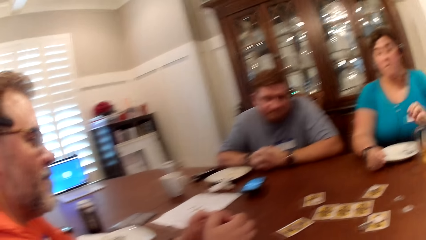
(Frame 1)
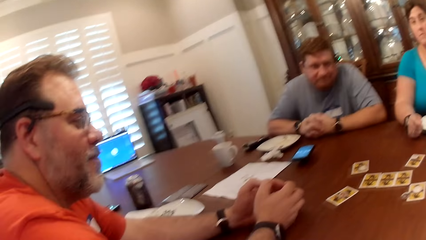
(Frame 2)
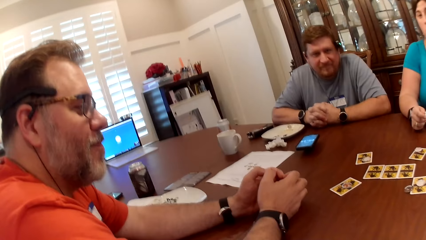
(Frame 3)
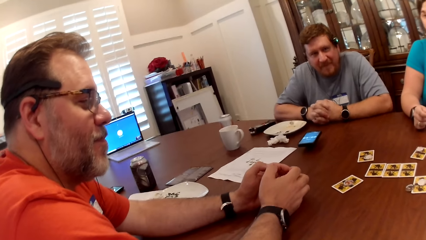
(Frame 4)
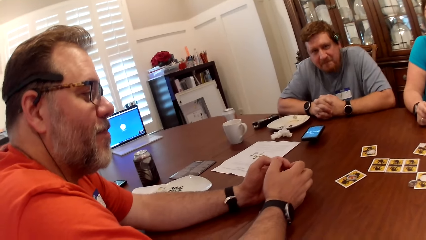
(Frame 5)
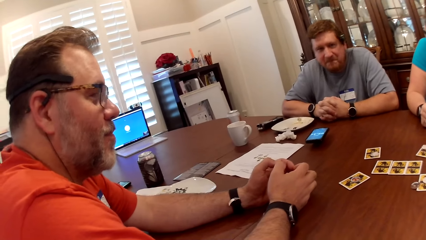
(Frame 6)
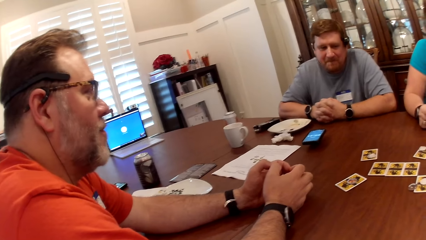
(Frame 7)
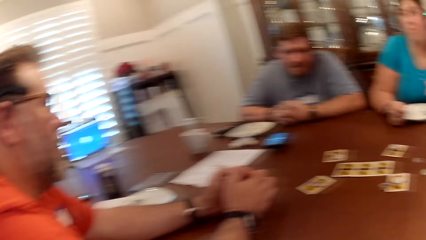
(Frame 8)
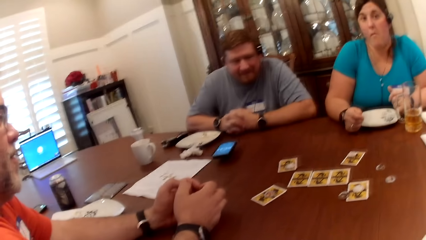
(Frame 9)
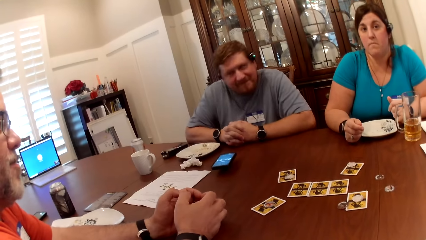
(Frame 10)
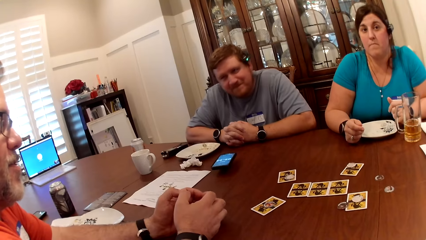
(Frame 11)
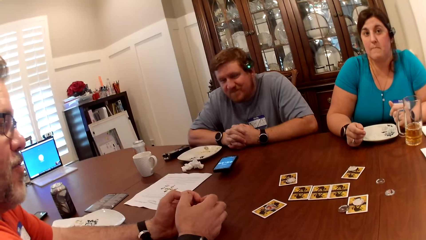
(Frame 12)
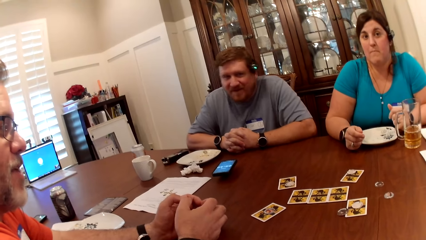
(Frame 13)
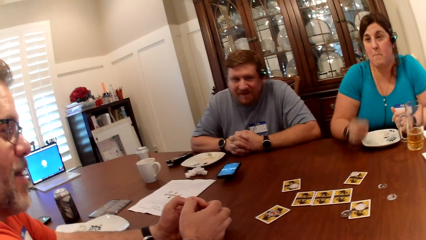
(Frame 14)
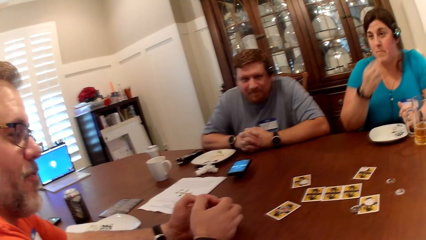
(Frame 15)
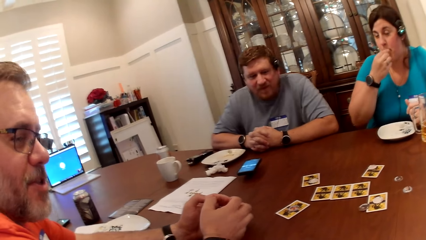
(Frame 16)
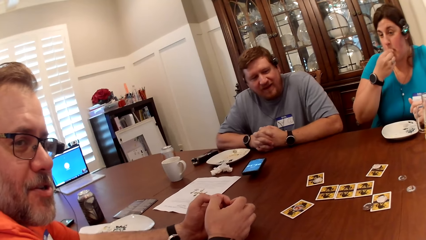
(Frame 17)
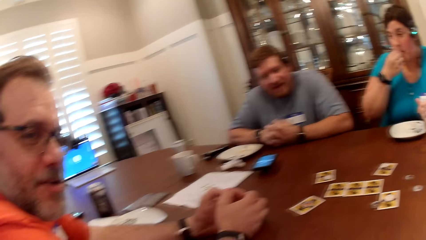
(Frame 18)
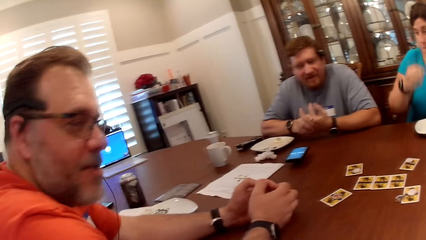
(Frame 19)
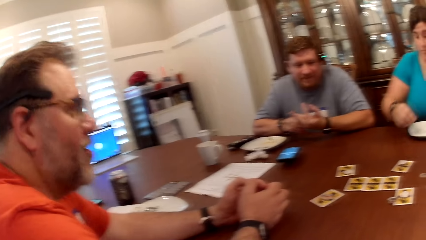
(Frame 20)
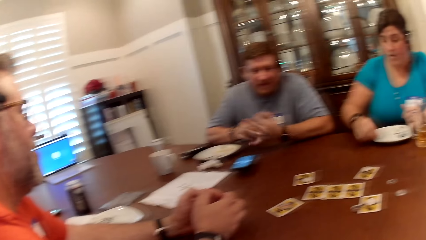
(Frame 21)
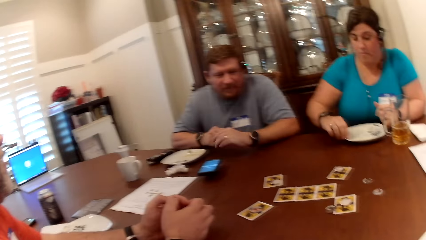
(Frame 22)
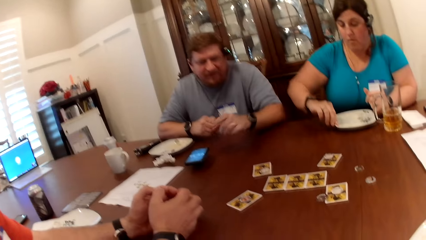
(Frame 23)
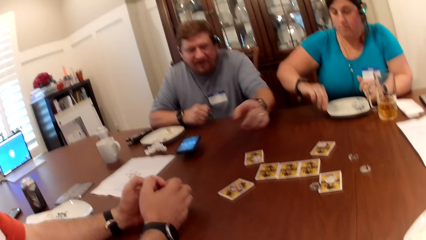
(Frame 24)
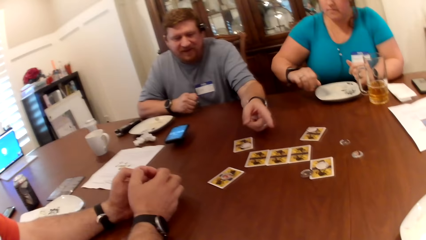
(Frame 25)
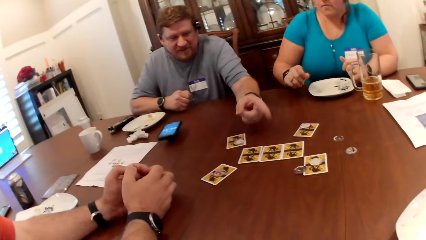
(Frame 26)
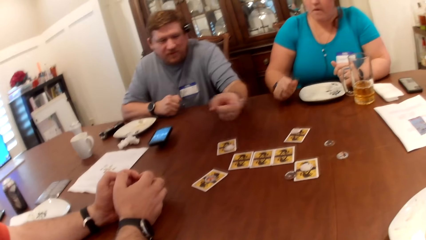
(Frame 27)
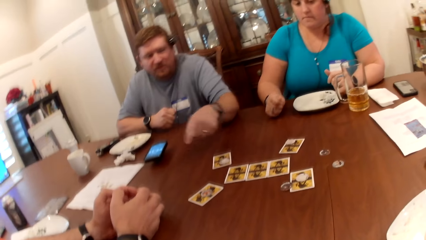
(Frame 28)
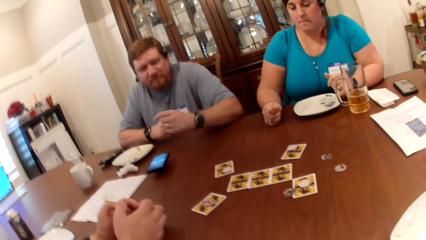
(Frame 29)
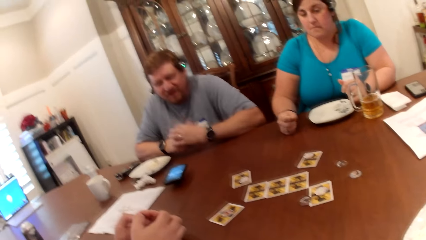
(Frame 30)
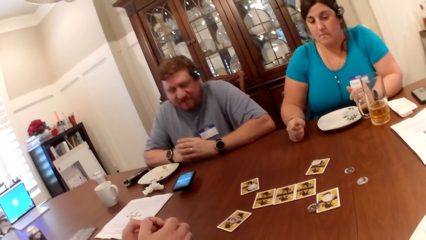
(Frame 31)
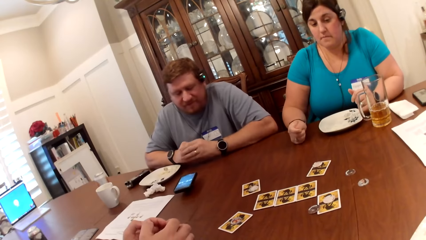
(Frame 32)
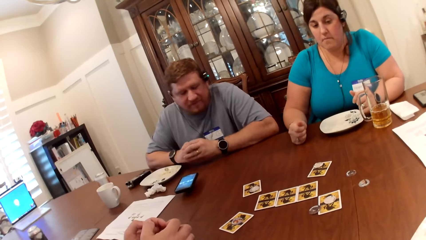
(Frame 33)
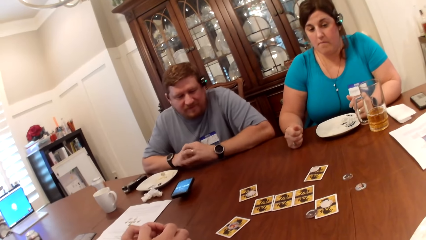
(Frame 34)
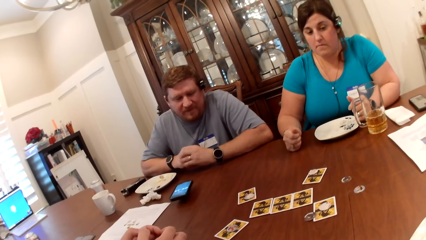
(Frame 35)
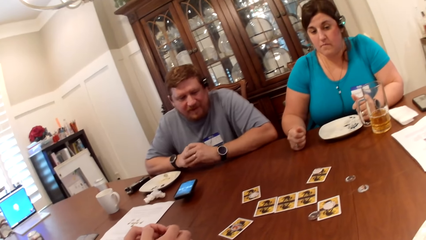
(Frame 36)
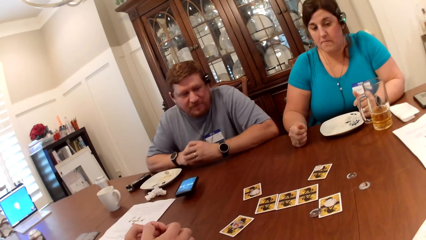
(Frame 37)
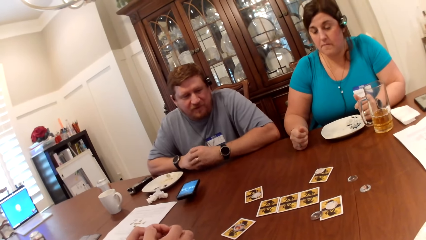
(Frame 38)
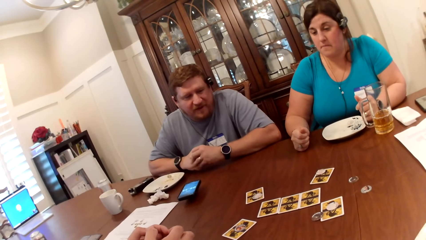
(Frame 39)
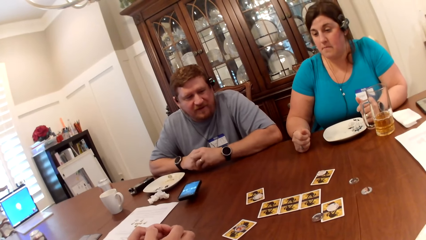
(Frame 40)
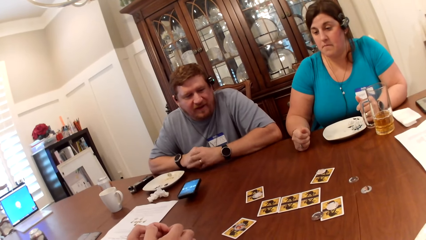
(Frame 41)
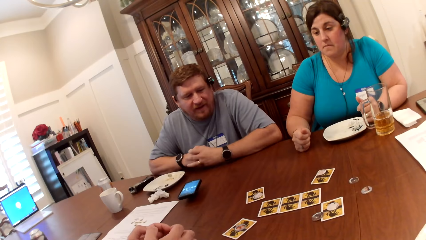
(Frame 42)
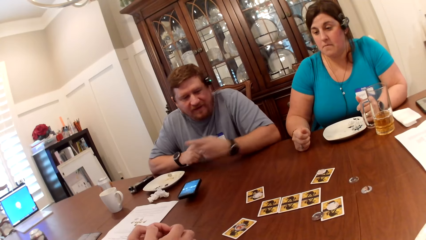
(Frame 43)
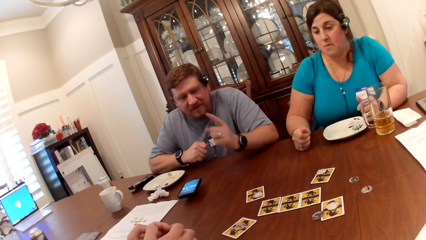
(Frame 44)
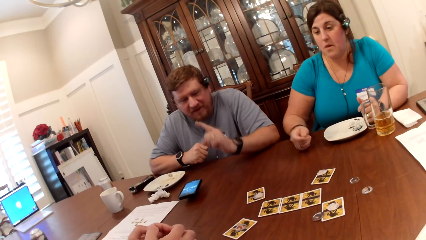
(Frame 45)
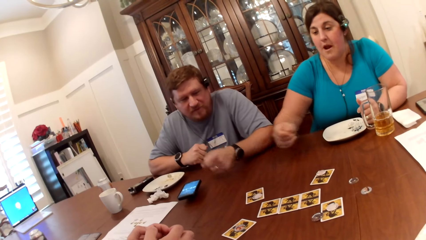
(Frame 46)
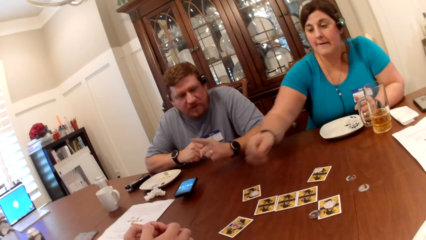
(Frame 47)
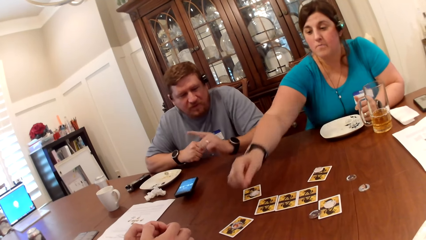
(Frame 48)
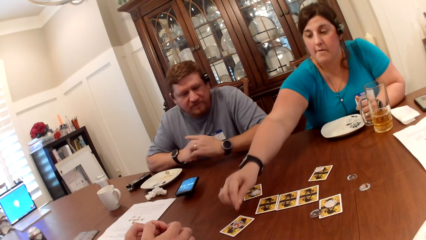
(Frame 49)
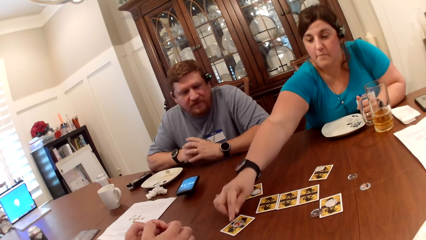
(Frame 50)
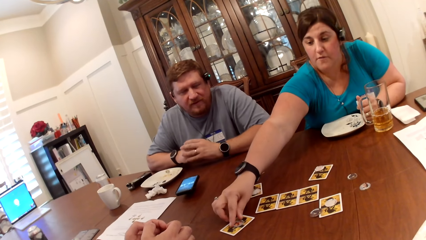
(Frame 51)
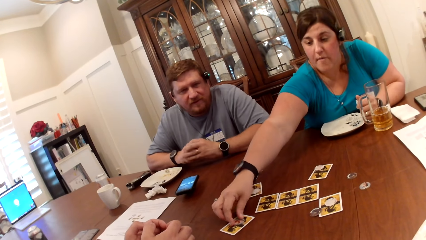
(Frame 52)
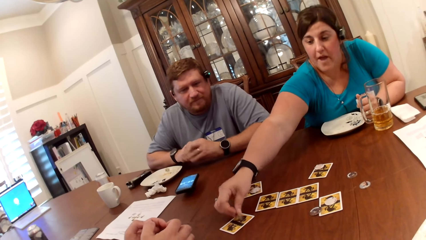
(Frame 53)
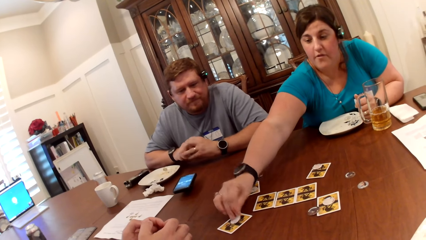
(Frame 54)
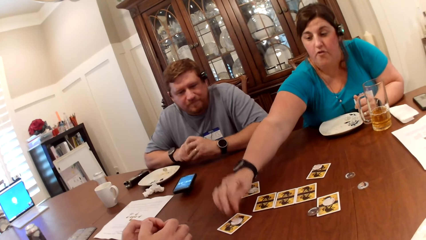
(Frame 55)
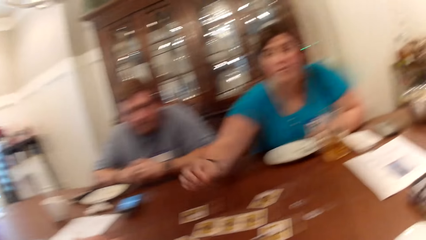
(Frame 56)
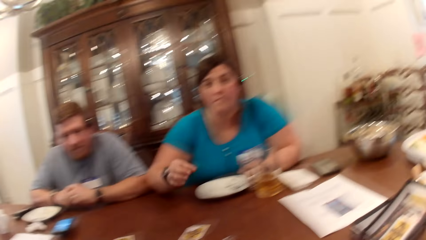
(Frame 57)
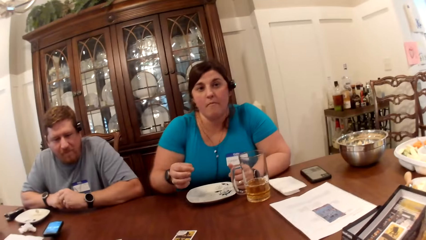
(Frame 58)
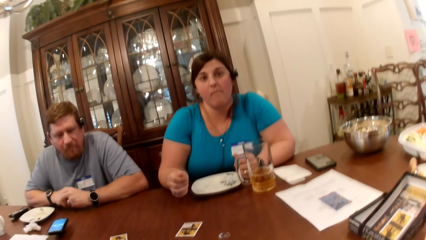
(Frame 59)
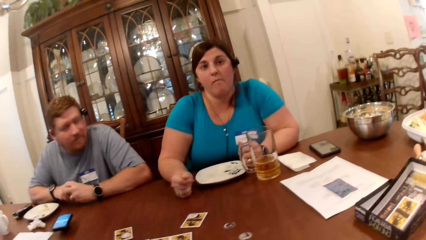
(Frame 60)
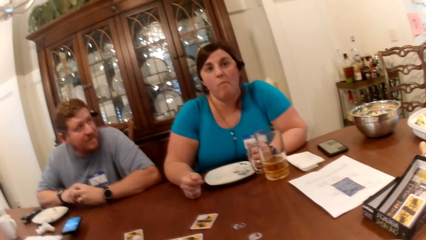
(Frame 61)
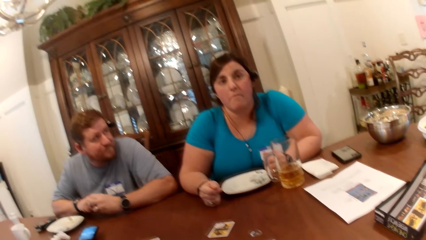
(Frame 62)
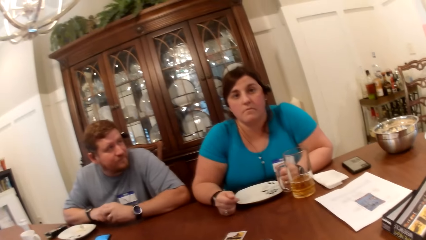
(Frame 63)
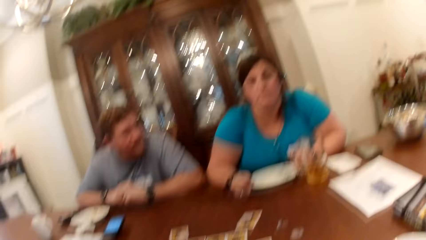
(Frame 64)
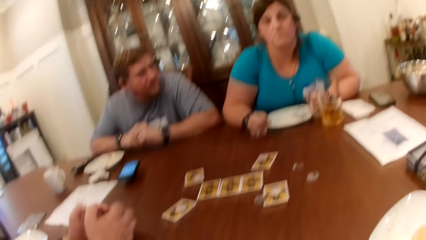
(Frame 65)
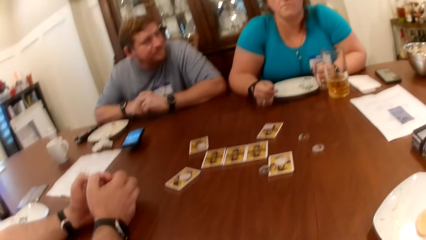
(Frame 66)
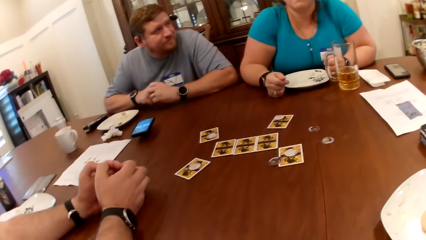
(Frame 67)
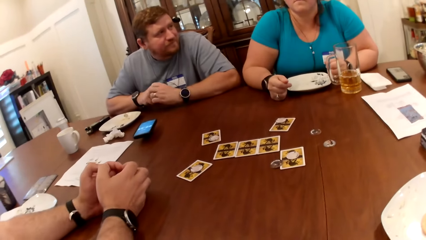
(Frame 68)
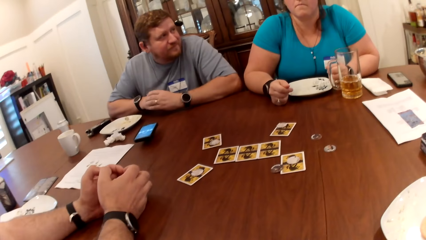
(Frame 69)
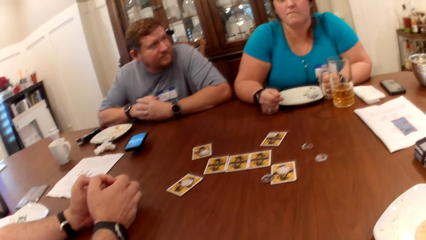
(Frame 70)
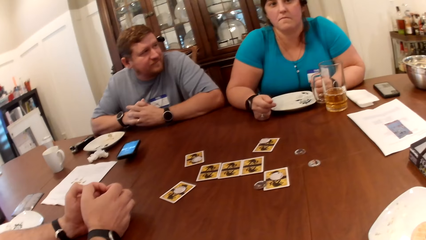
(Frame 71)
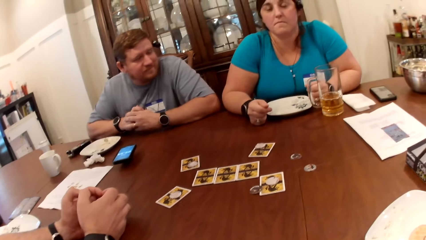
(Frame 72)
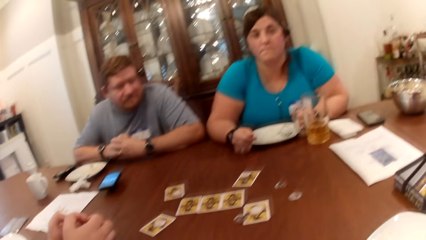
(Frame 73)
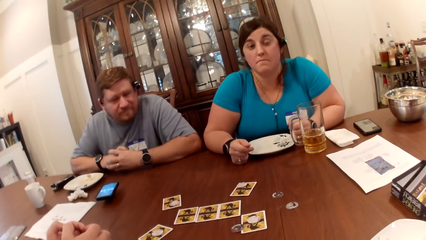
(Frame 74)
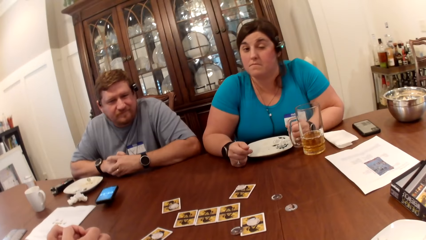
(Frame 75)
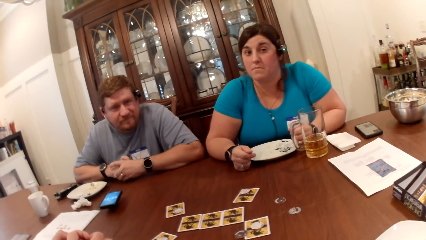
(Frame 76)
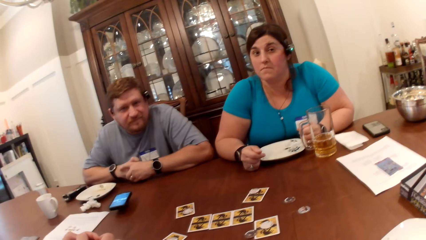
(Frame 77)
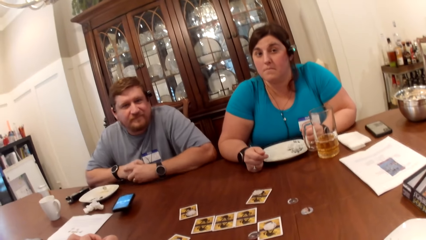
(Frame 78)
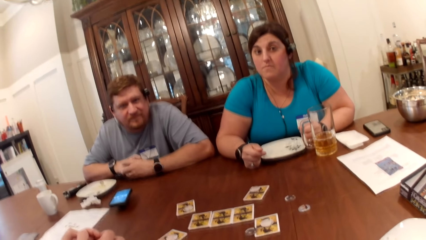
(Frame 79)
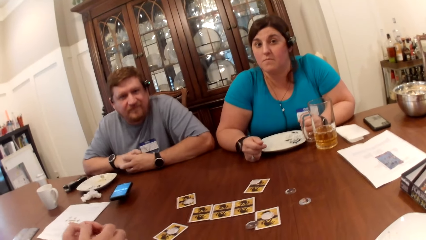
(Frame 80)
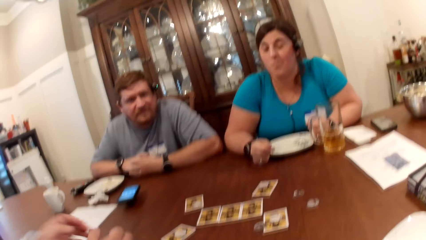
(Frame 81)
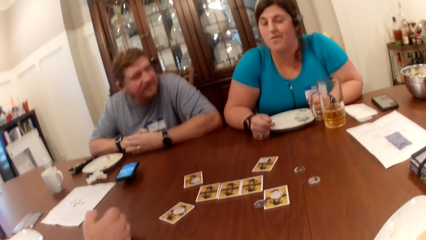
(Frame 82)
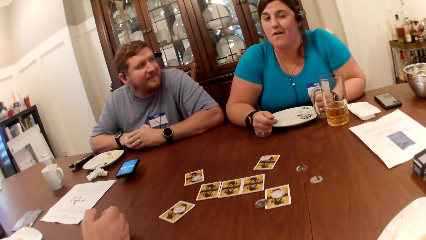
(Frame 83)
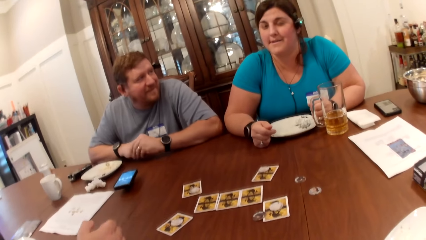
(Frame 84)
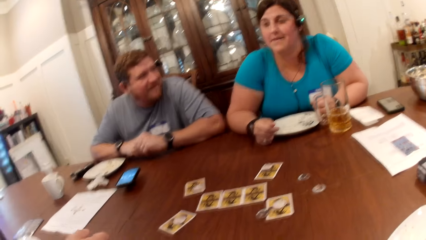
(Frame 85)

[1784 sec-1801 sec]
The woman removes a dirt from her mouth with her right hand and drops the dirt on a plate with her right hand. A man points at cards on the table. The woman looks at the cards. The woman flips the token on the card with her right hand. The woman dialogues with the camera wearer.
